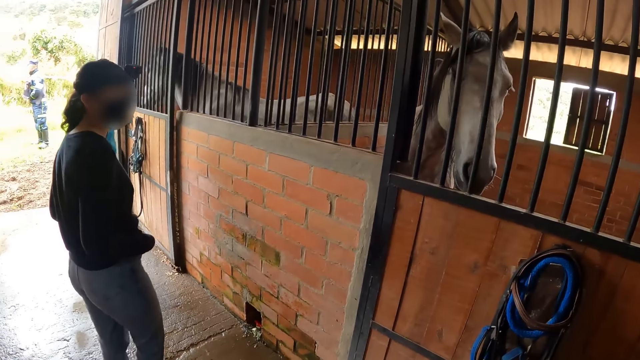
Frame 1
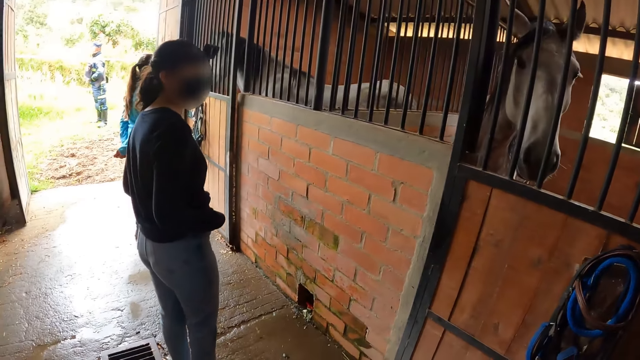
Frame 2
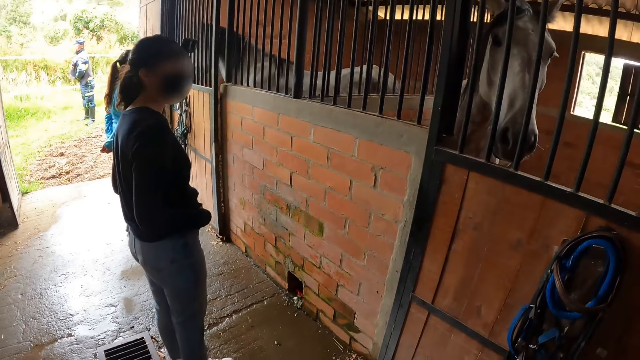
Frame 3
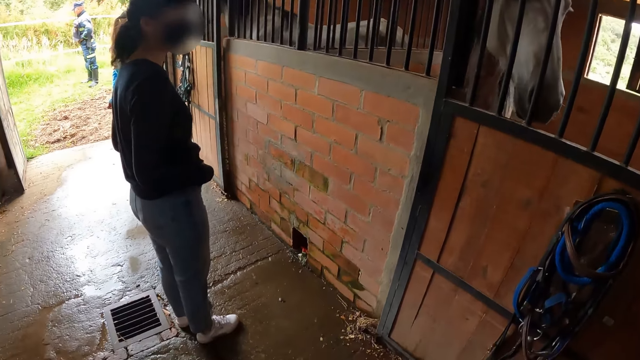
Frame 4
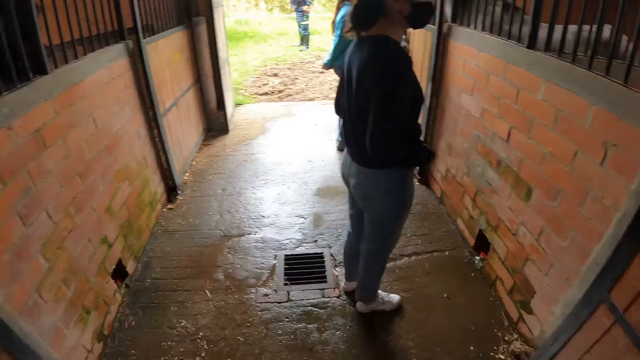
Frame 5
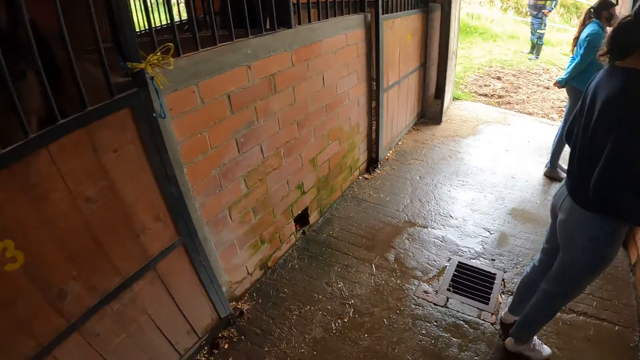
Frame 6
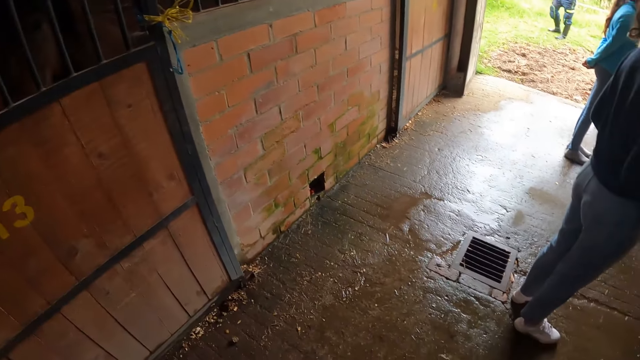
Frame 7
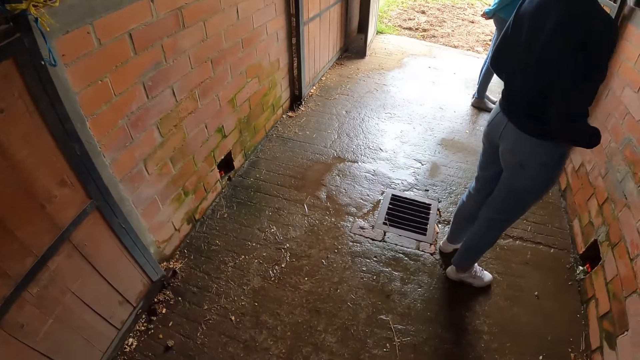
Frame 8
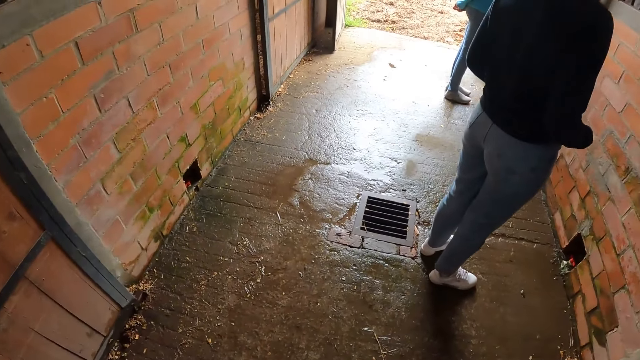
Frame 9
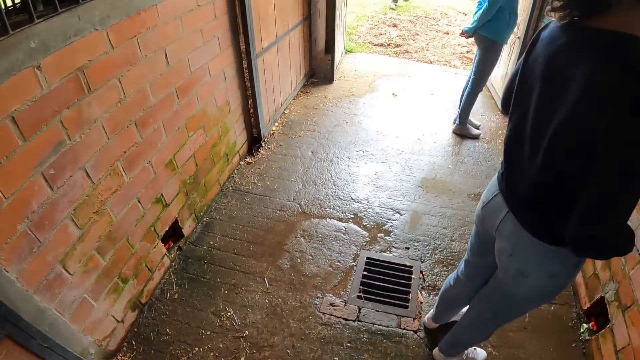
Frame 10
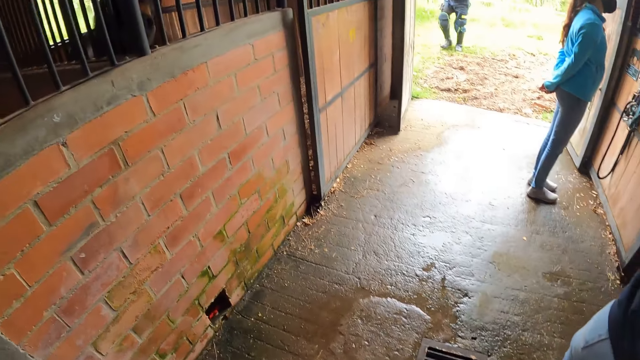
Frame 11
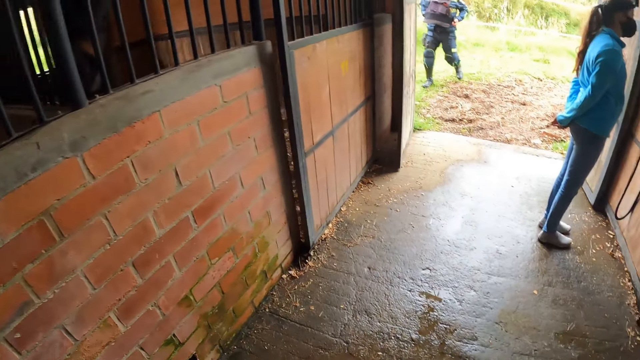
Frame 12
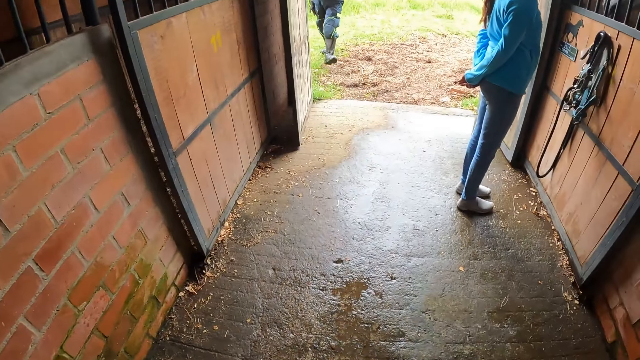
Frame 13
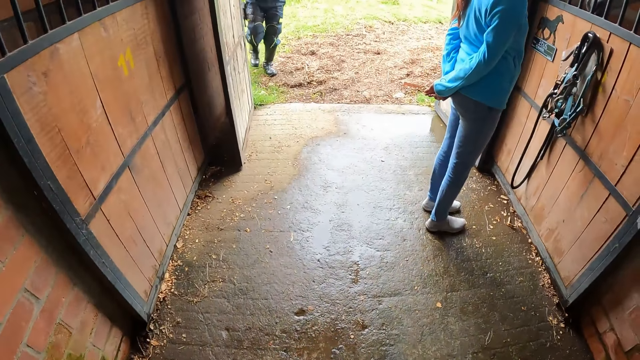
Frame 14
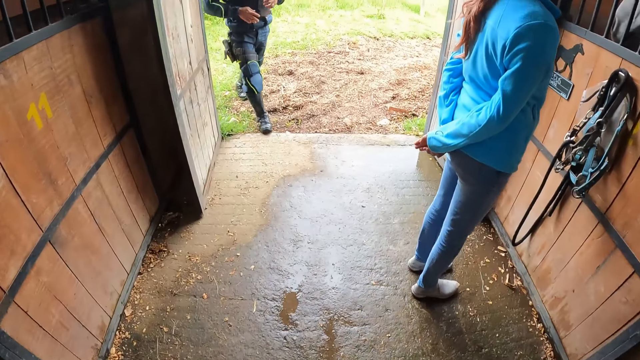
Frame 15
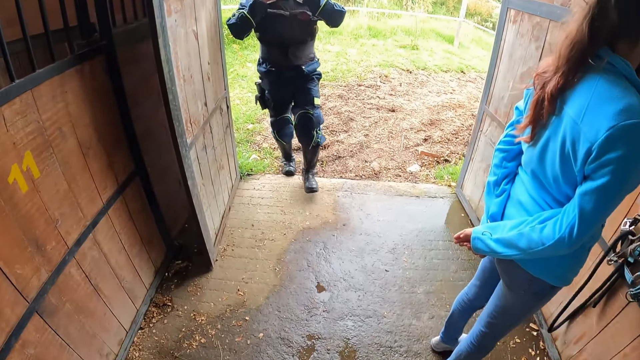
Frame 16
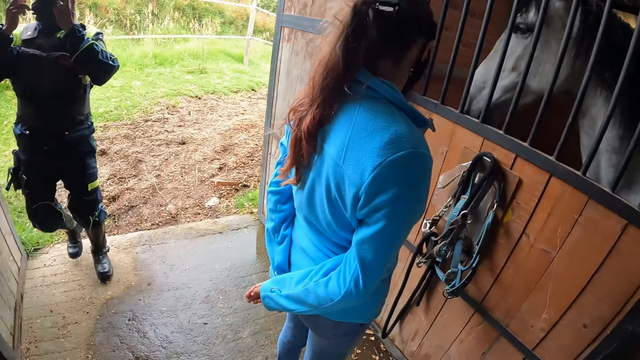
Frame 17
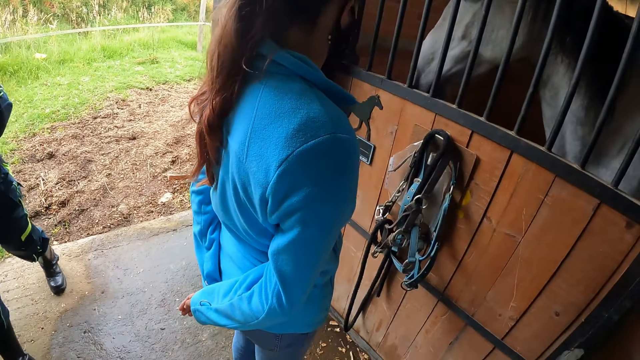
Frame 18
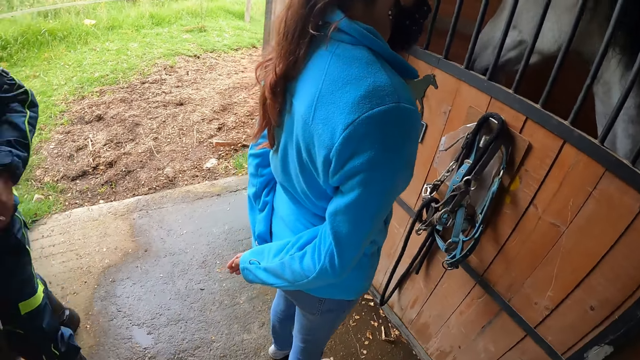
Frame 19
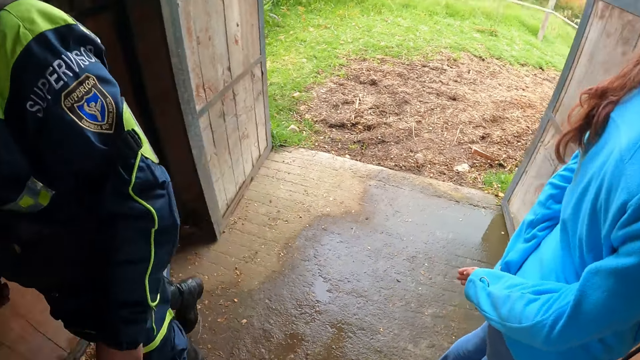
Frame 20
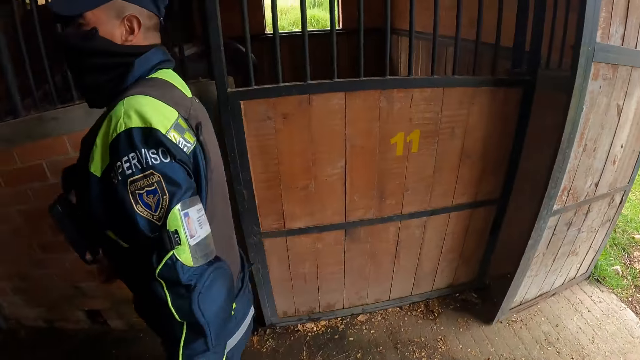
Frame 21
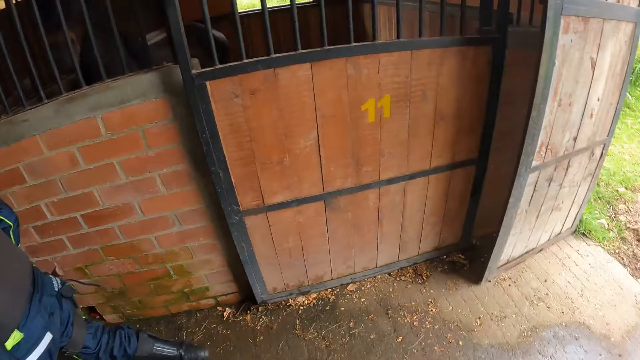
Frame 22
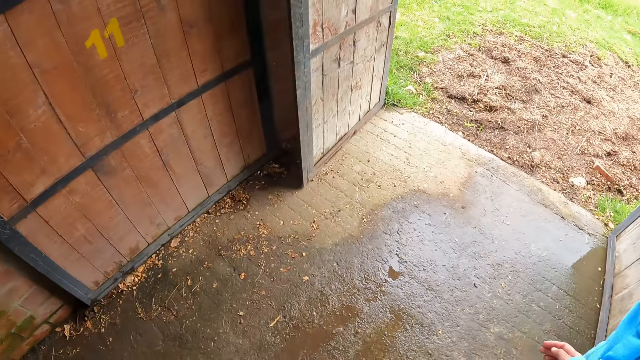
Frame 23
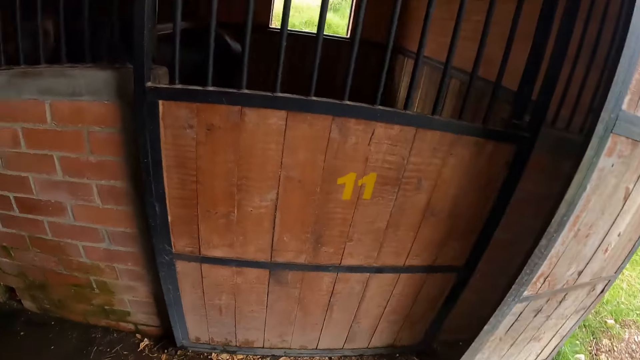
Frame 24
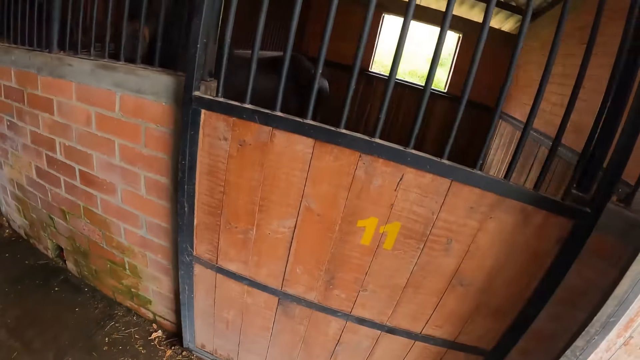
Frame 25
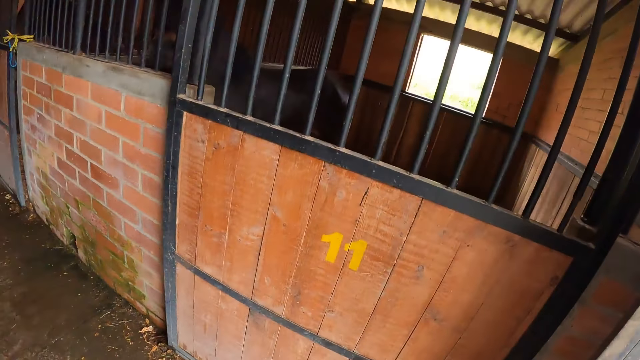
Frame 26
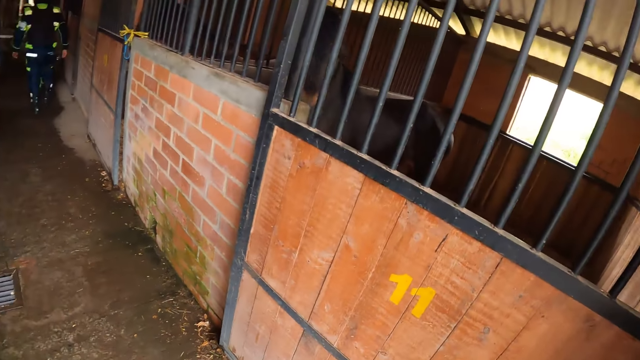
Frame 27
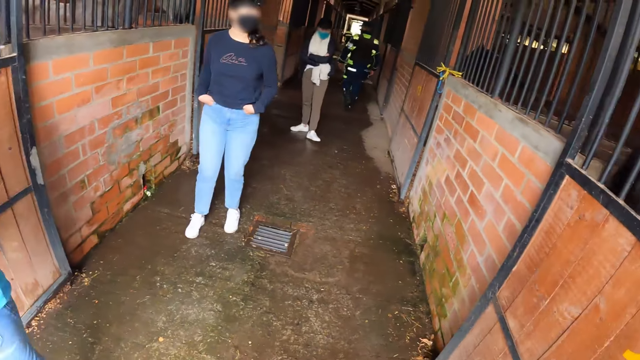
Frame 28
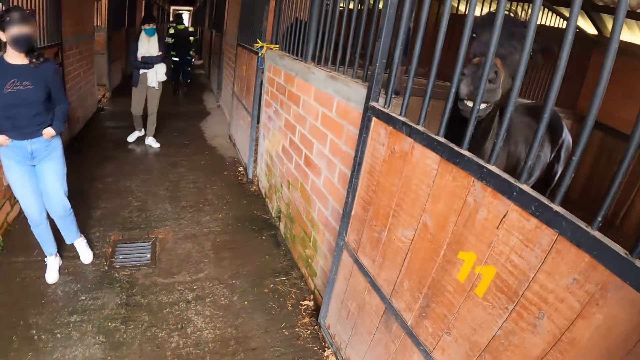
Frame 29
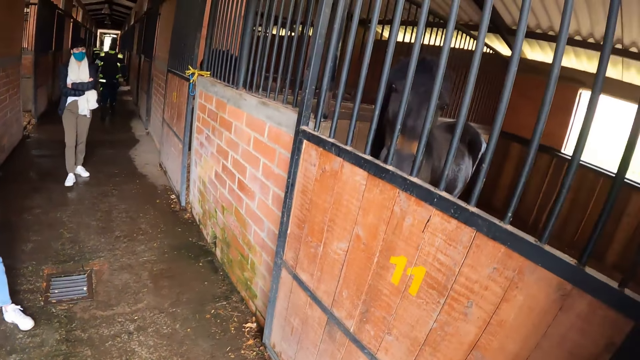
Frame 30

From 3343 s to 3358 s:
The camera wearer looks around. They walk. A man walks towards the camera wearer in the horse stable. The camera wearer looks around.

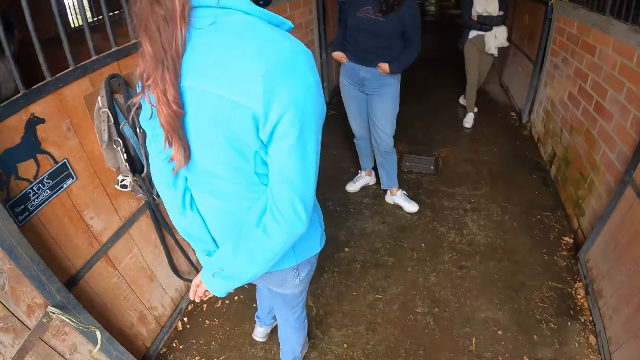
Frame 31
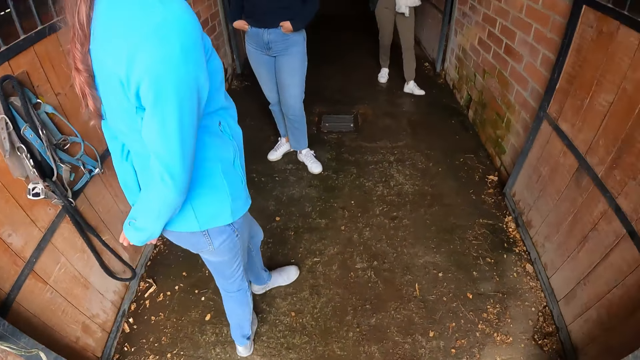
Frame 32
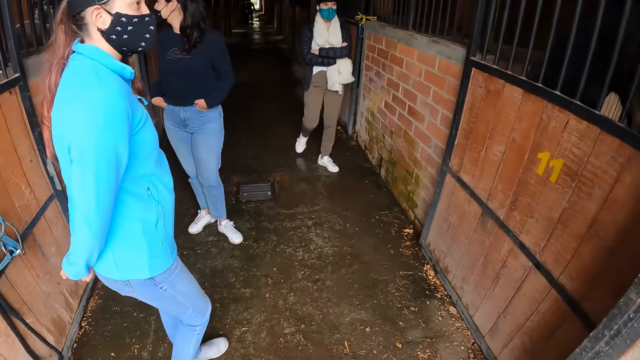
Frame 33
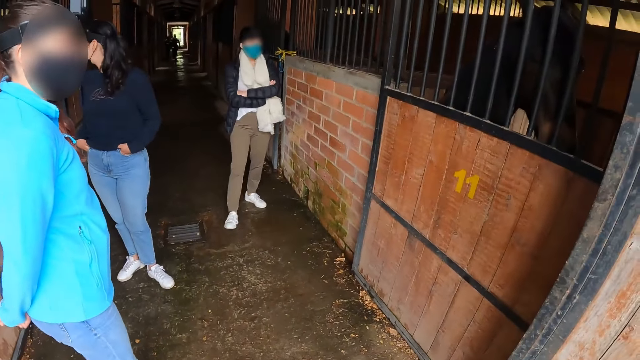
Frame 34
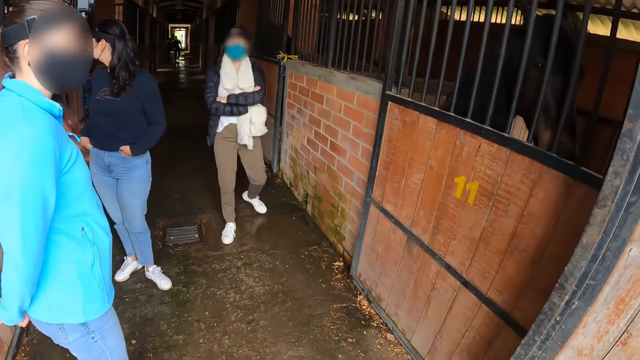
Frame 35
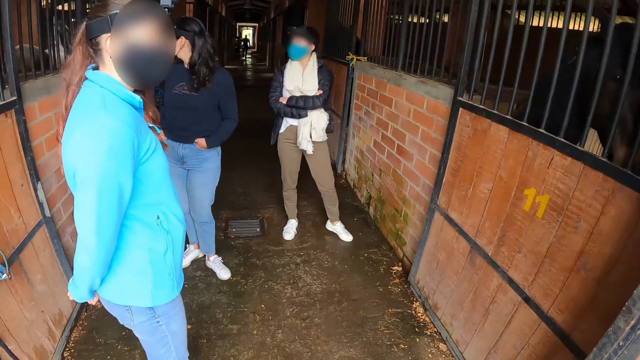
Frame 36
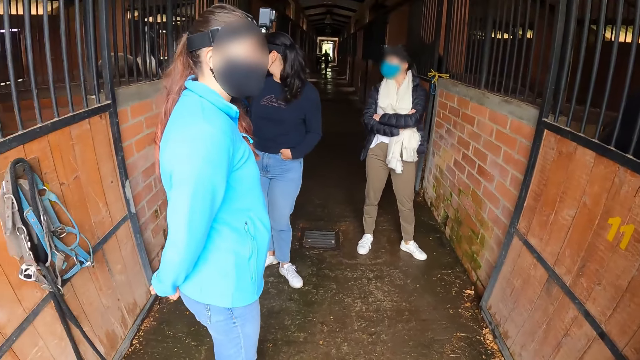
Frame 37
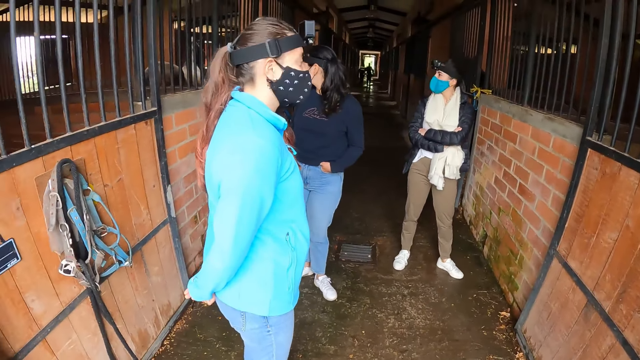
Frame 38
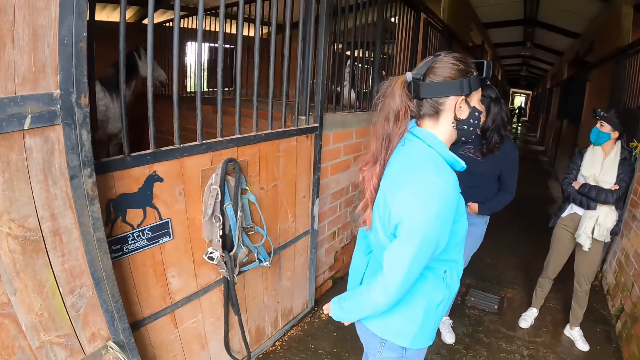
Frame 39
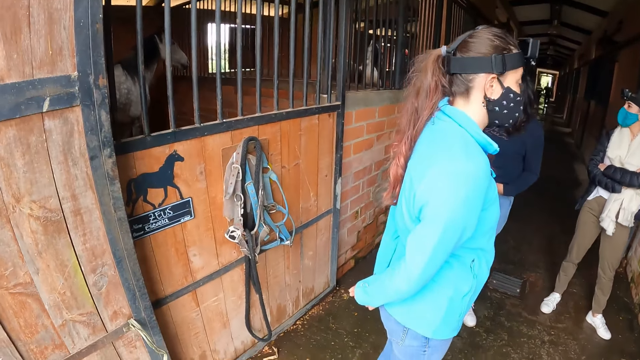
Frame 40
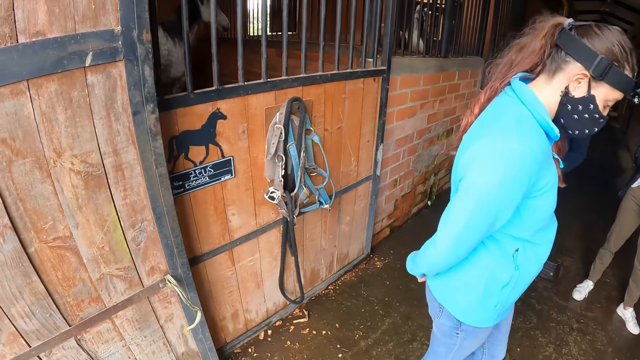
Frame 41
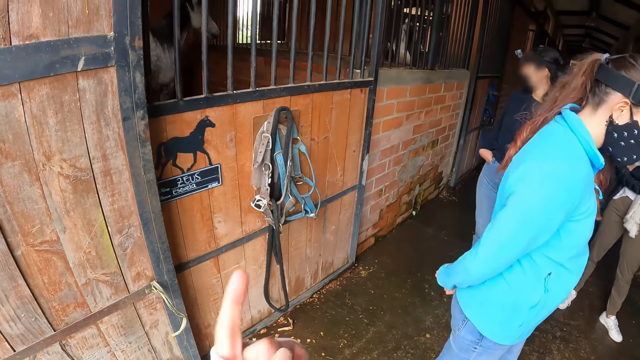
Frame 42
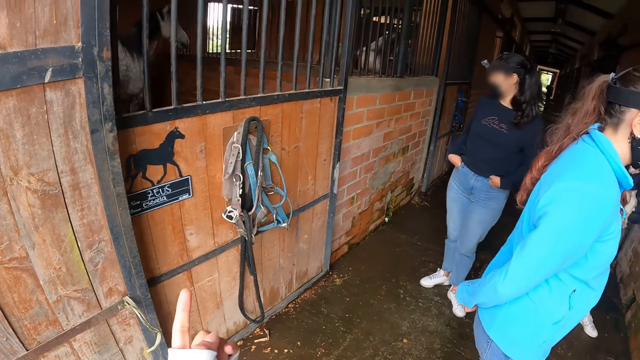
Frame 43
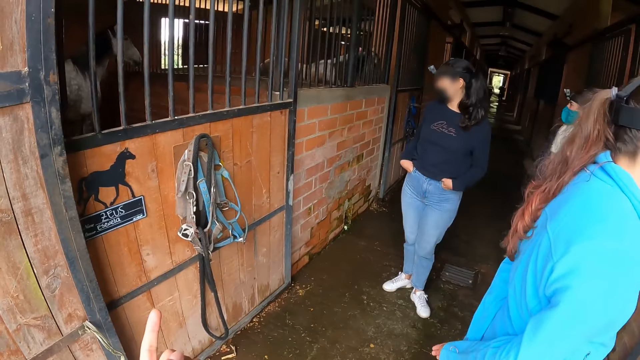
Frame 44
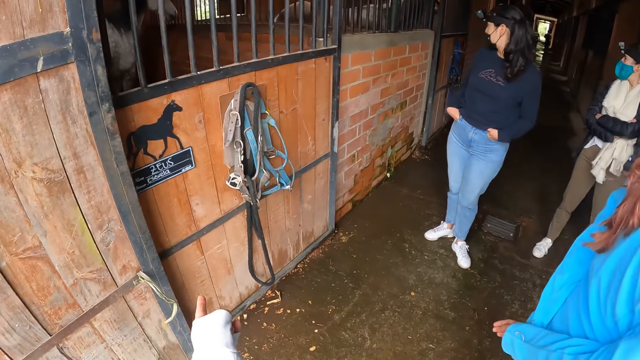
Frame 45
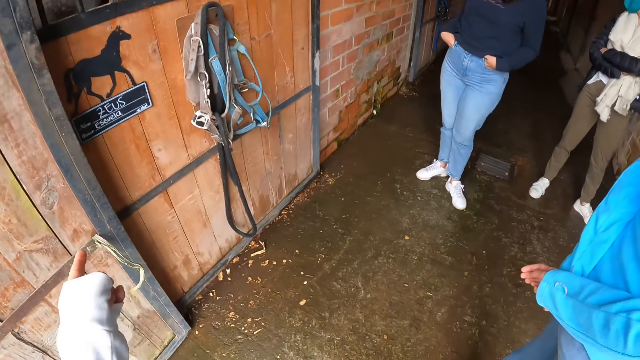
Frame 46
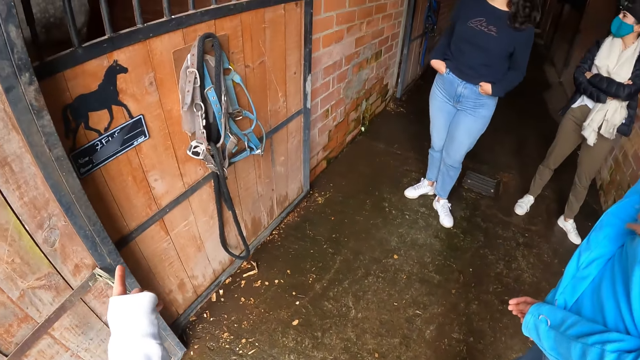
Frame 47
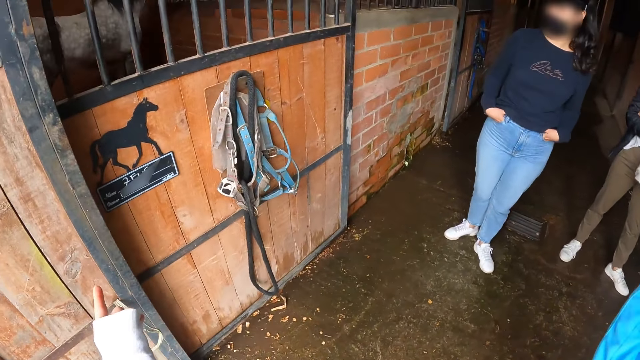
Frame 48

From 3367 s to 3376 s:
The camera wearer interacts with a woman, another woman and a third woman. They move hands.
